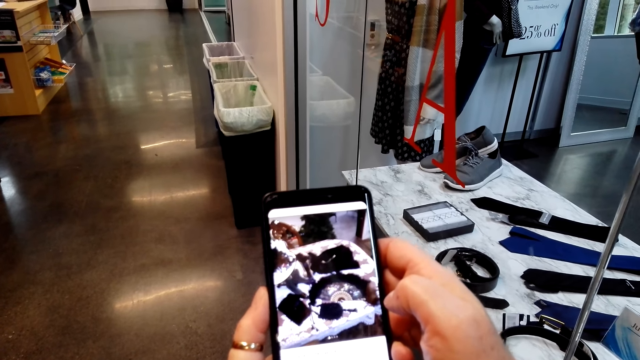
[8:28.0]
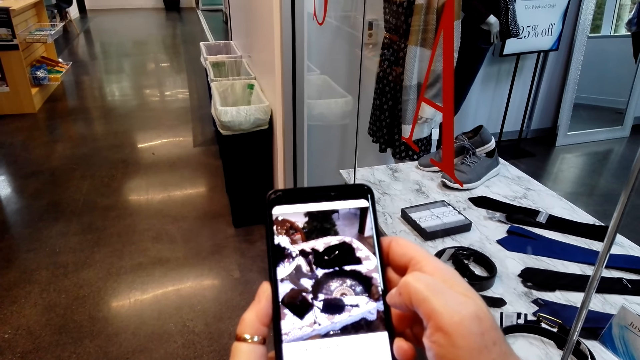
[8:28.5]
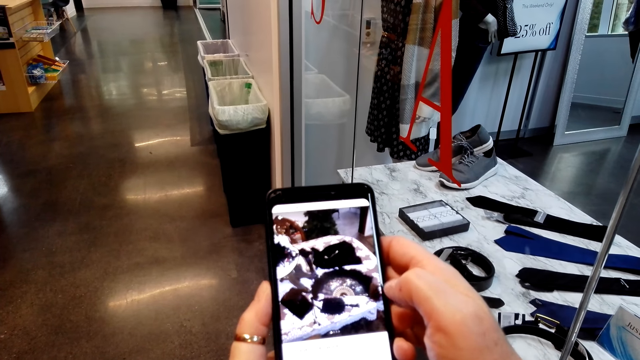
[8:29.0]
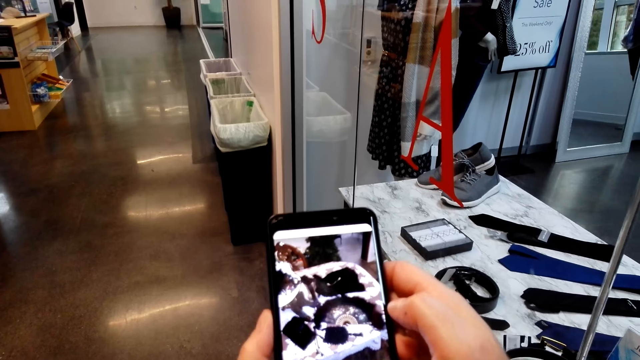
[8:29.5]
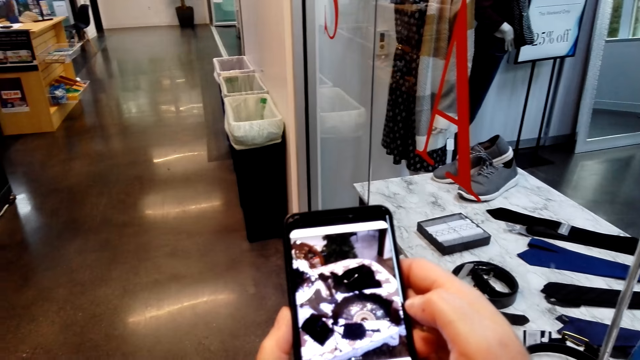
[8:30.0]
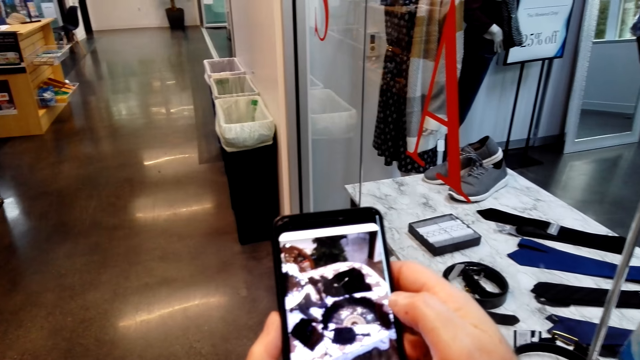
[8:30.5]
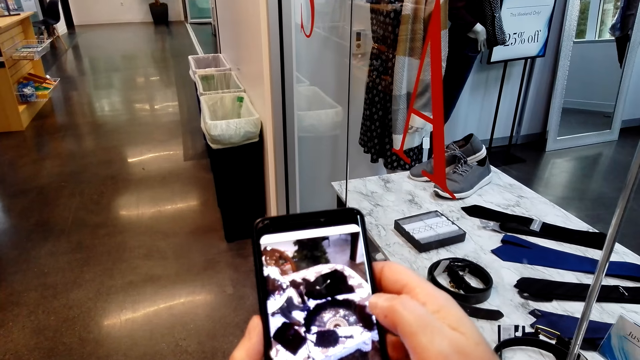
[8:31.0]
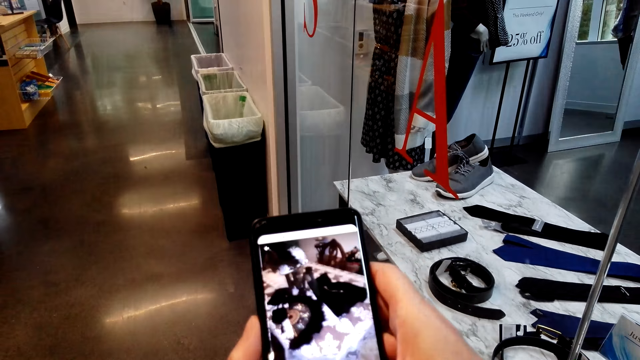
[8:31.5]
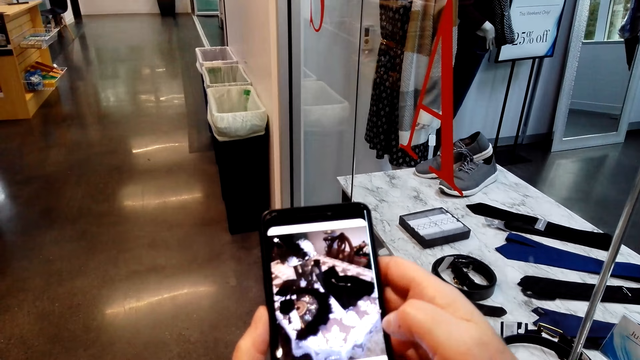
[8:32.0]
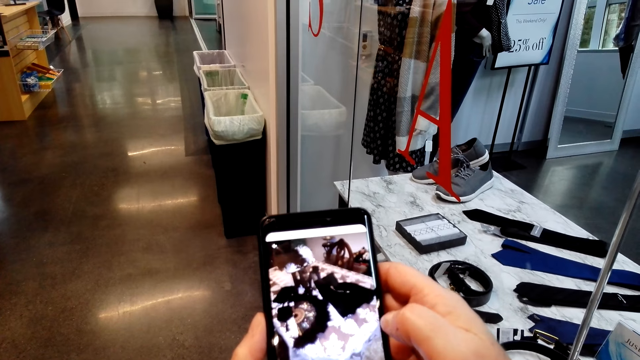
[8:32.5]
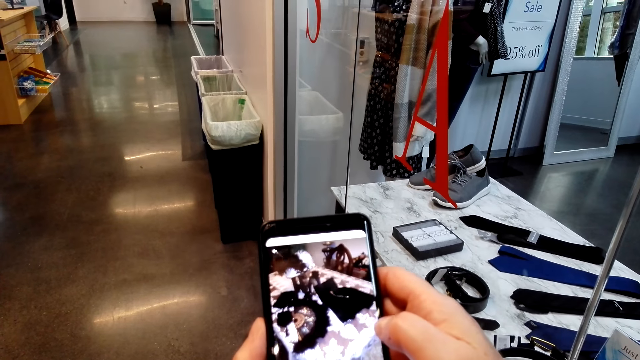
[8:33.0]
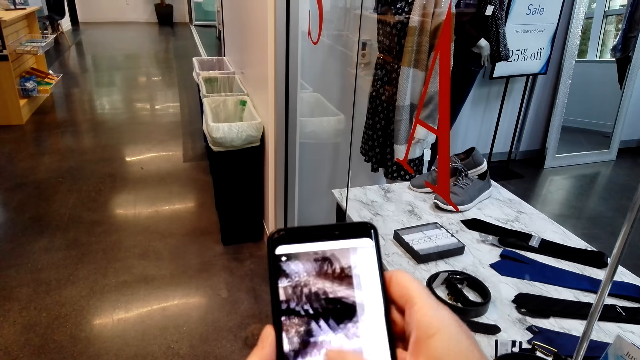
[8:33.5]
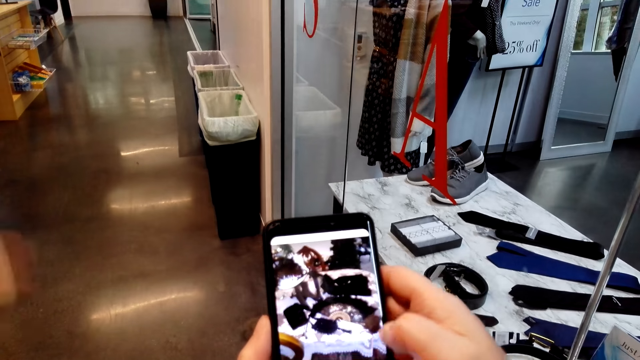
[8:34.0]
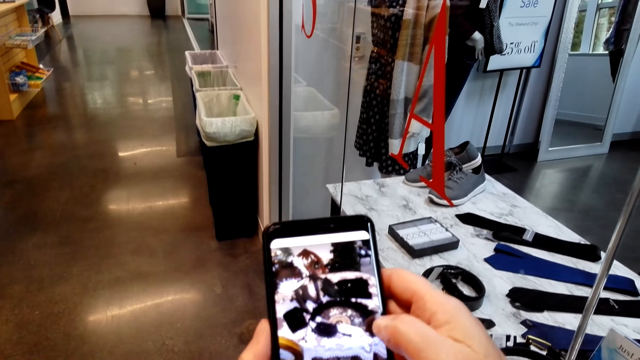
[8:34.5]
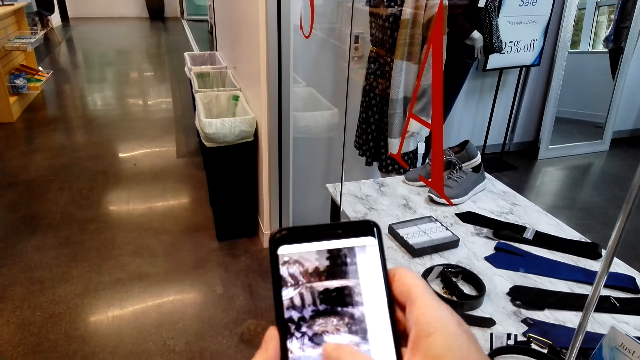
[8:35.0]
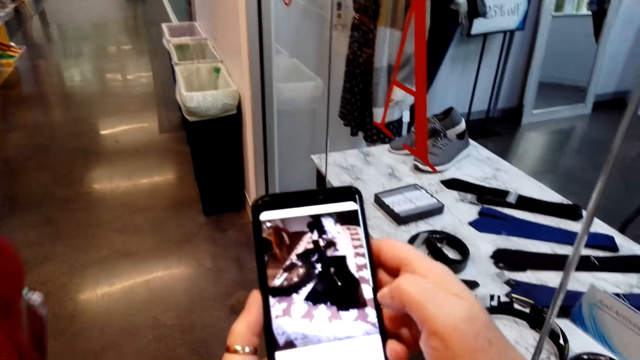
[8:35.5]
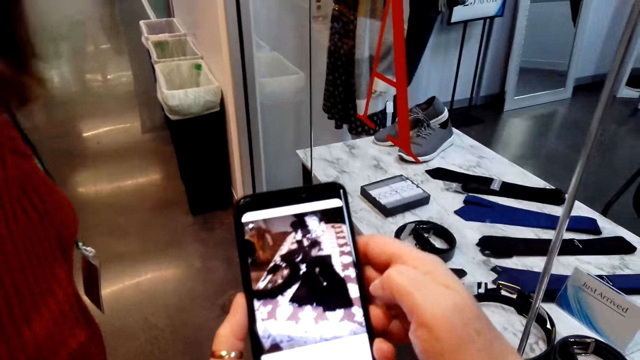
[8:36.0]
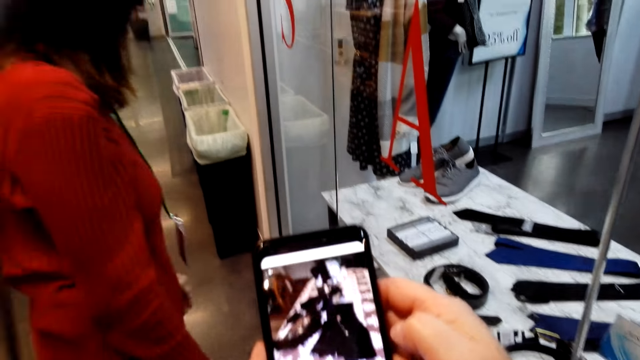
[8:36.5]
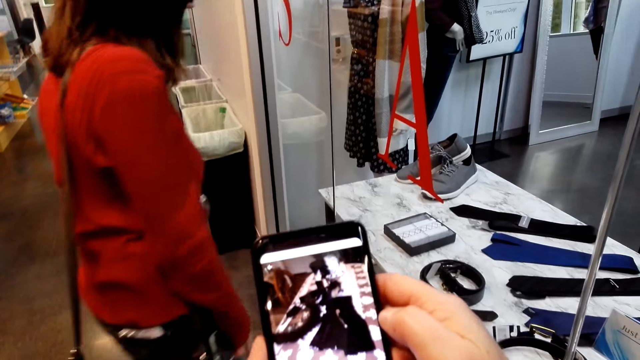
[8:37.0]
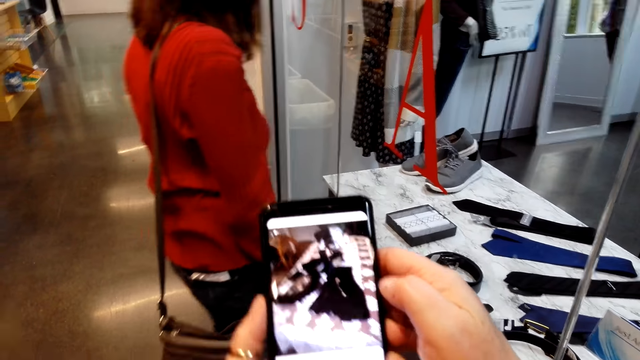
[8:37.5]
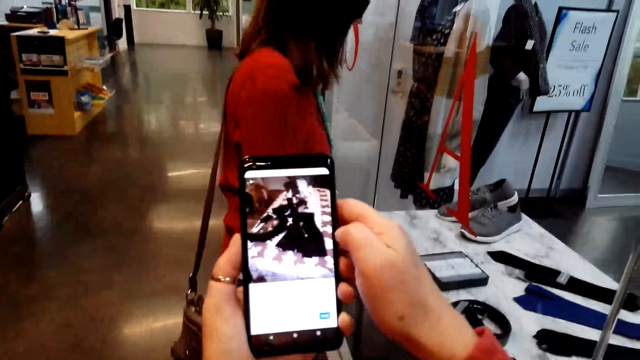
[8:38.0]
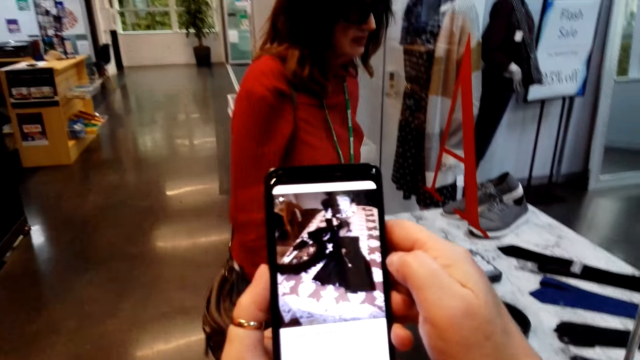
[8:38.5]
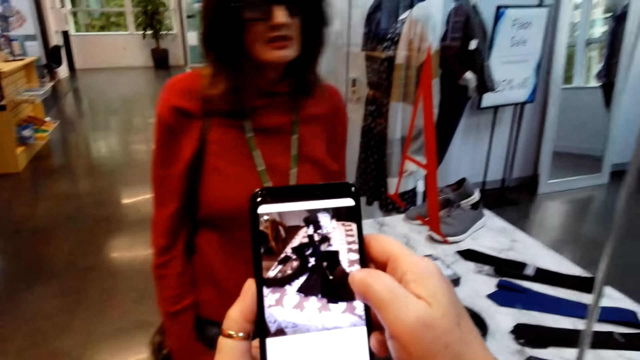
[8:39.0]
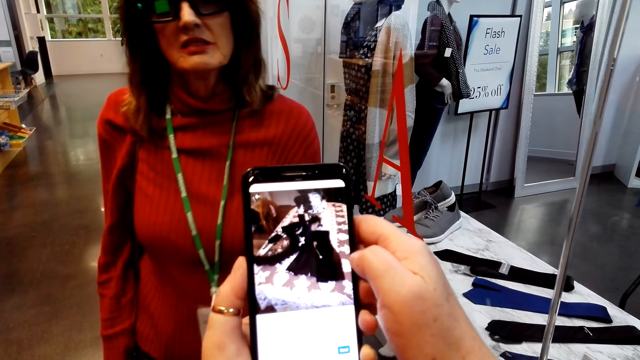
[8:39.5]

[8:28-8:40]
The camera wearer stares at the phone and scrolls the phone. The lady walks in the store.

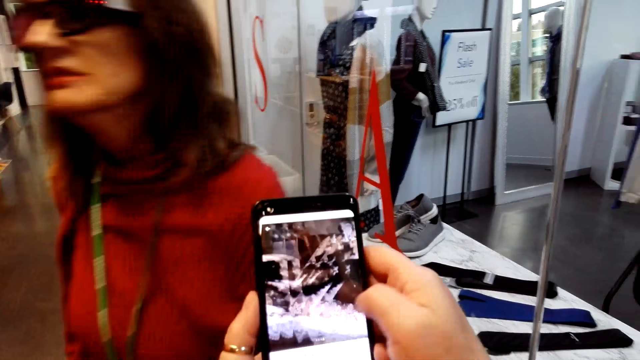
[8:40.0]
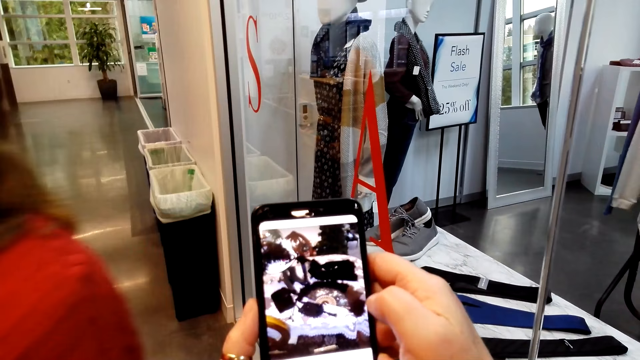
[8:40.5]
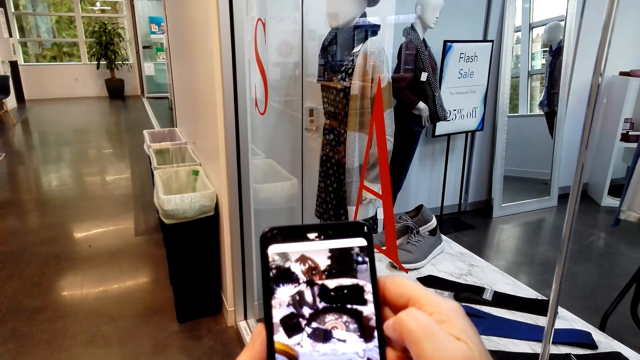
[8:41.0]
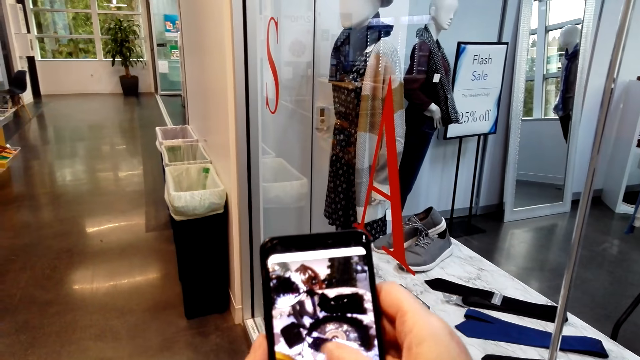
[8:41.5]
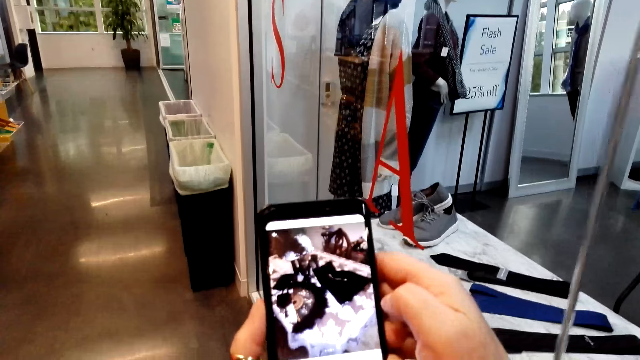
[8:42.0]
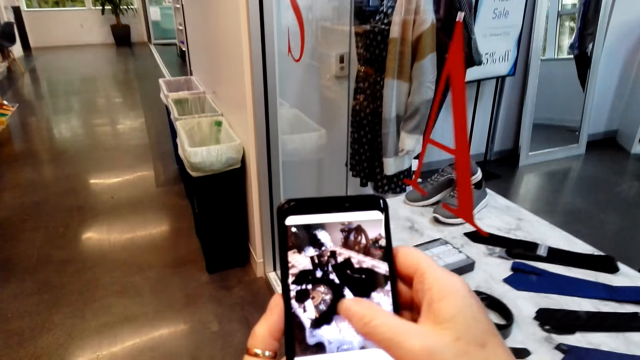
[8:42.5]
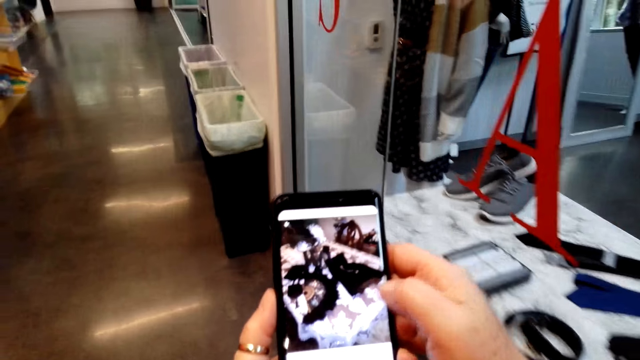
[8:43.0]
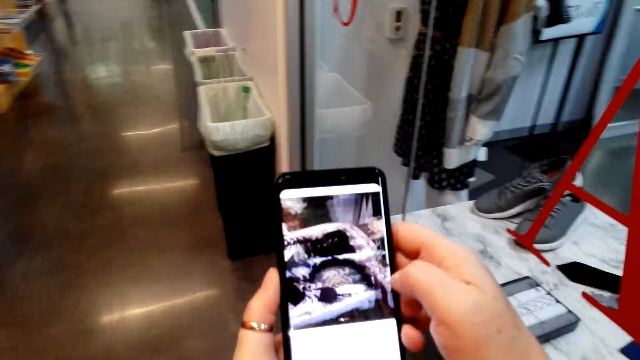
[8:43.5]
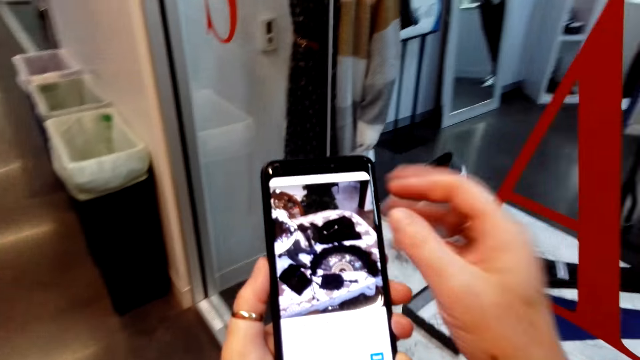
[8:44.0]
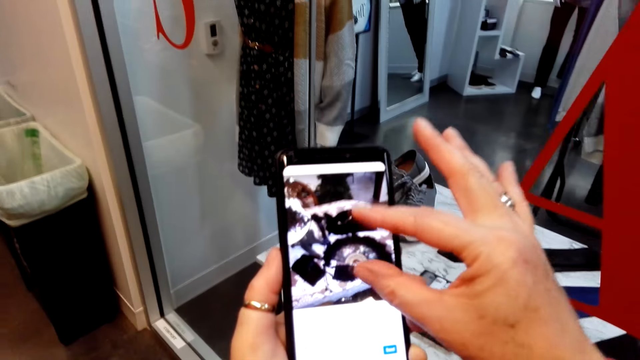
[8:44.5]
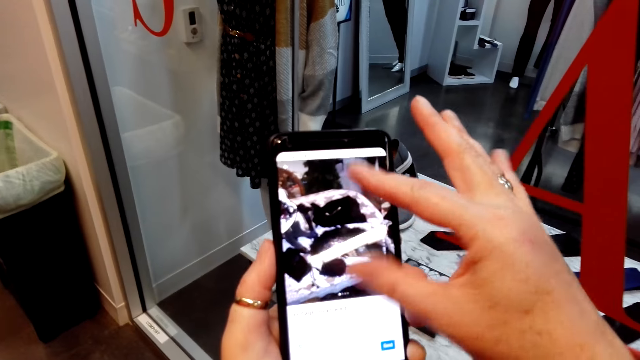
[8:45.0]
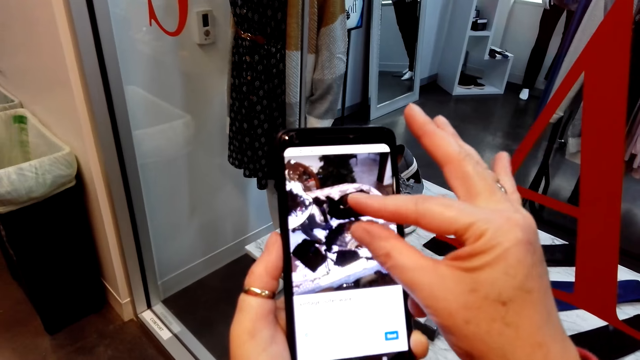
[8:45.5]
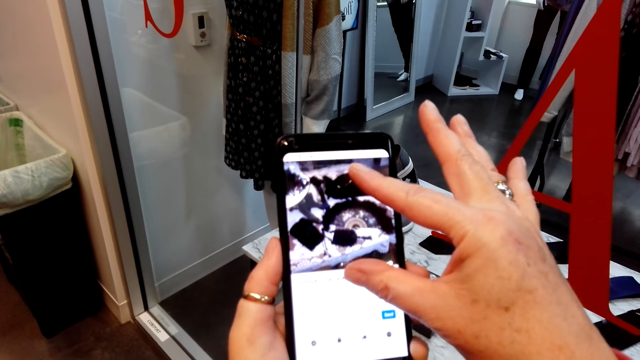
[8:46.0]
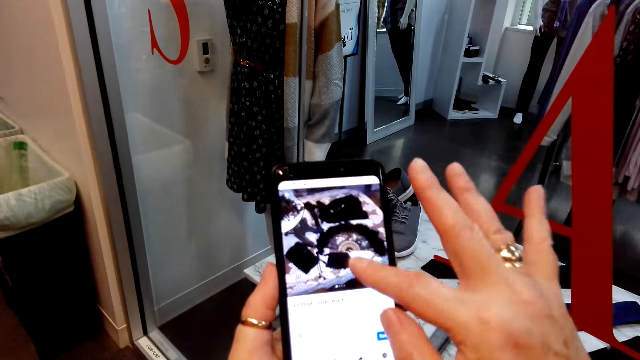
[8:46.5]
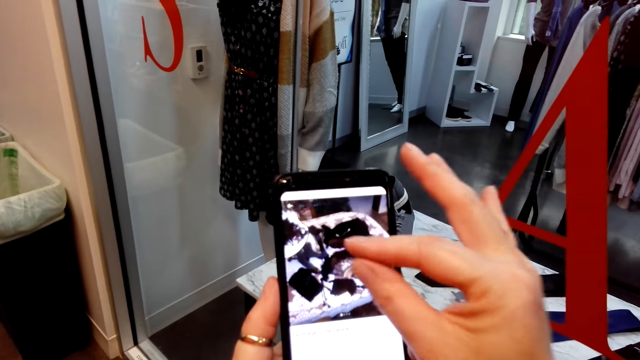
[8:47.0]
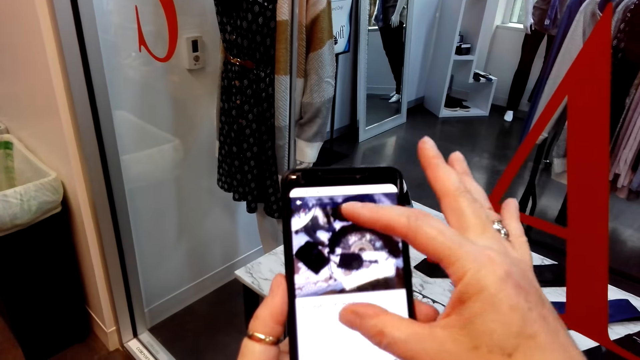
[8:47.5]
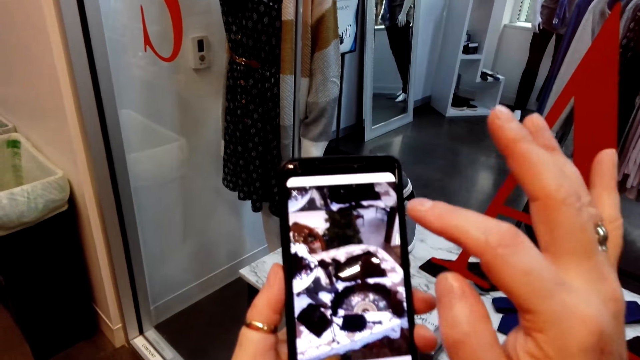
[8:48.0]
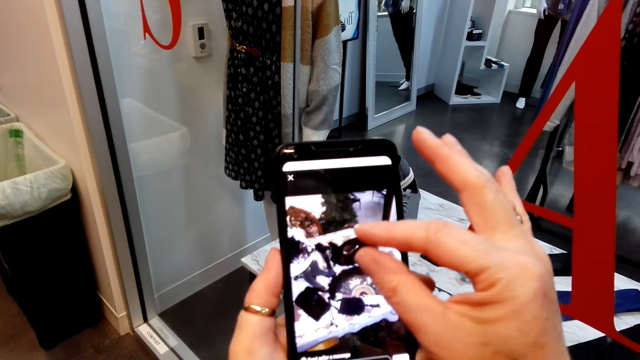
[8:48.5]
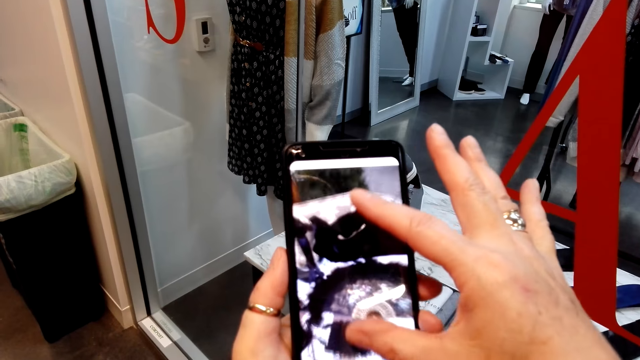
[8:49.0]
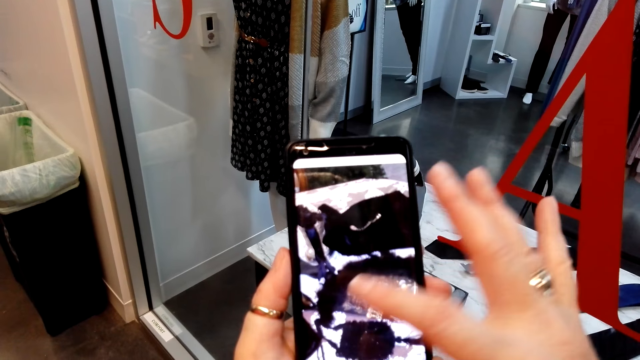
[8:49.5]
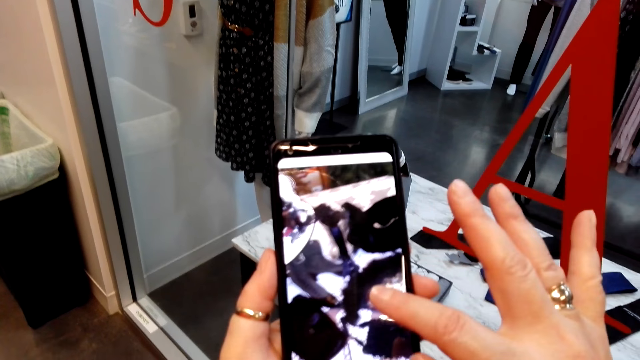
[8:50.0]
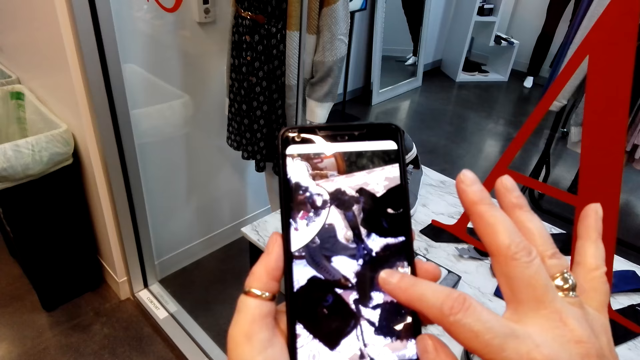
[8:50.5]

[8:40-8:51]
The camera wearer flips through images in the phone. They zoom in the picture on the screen.
